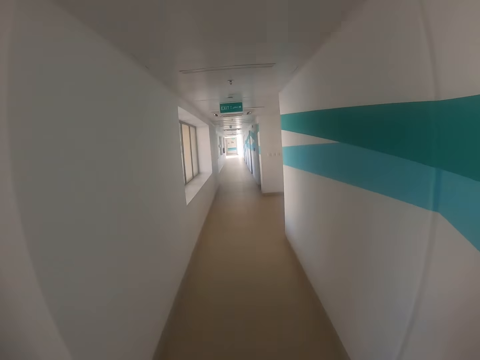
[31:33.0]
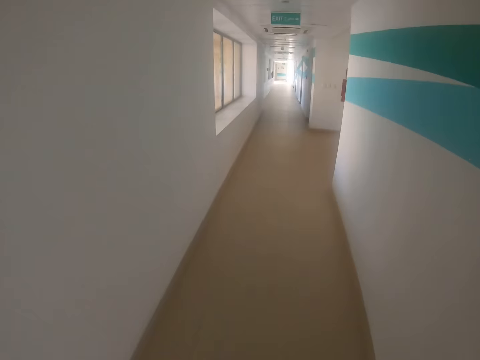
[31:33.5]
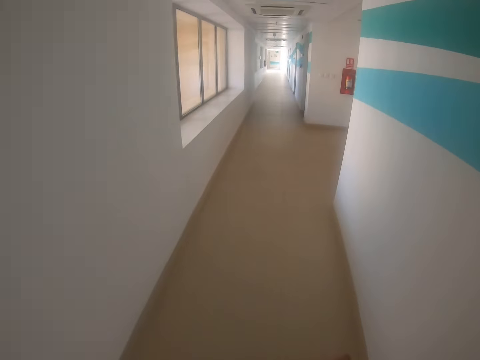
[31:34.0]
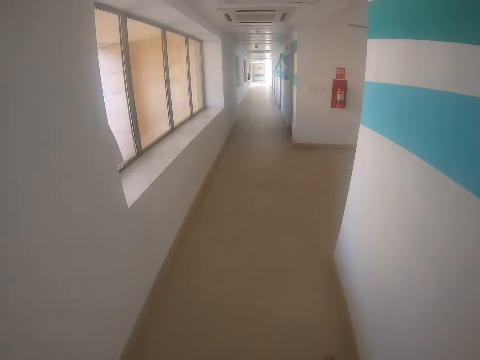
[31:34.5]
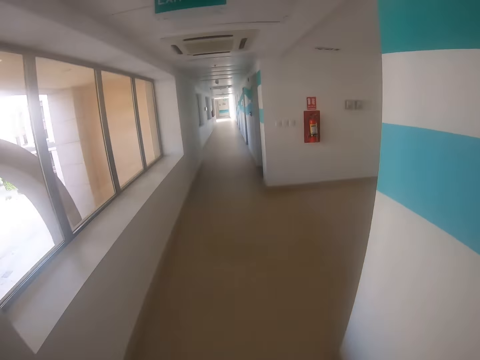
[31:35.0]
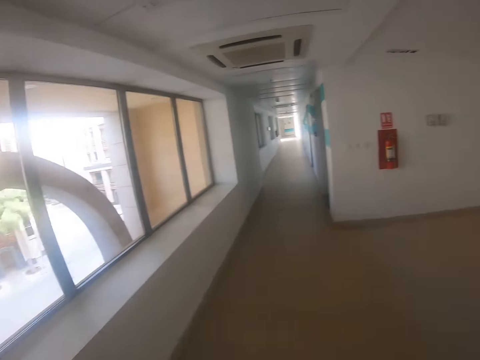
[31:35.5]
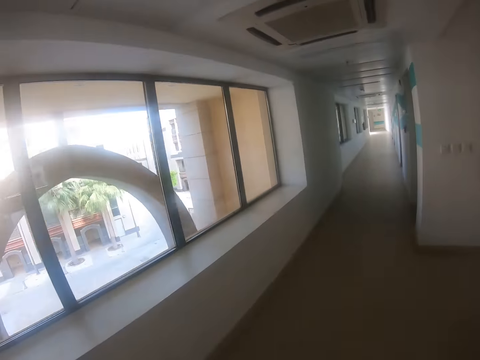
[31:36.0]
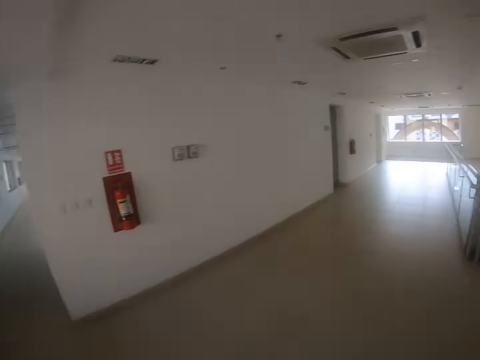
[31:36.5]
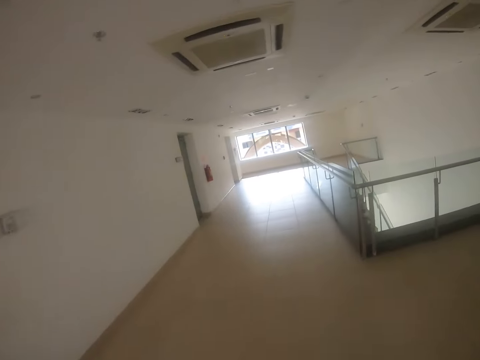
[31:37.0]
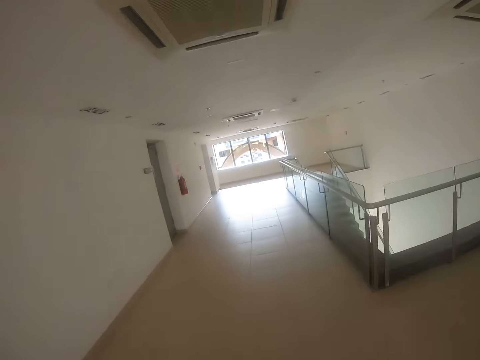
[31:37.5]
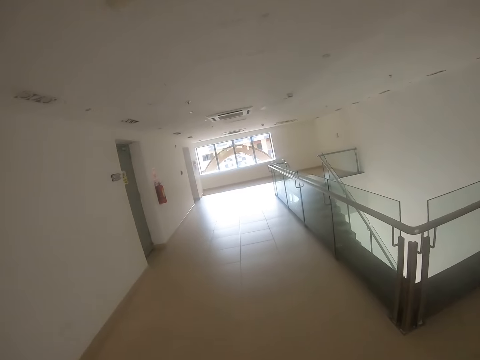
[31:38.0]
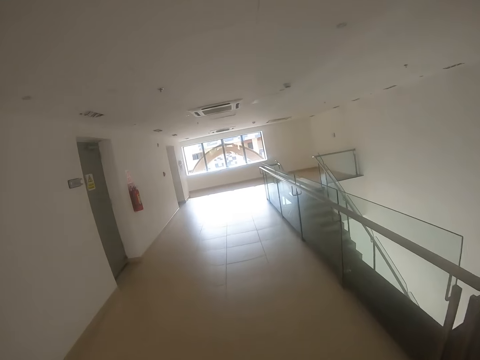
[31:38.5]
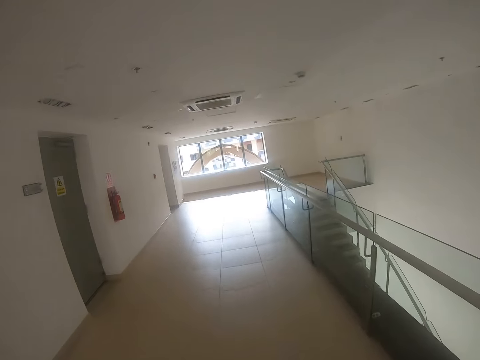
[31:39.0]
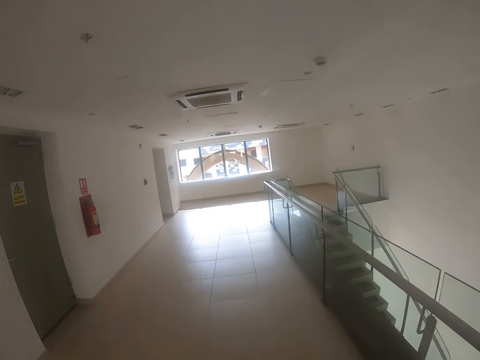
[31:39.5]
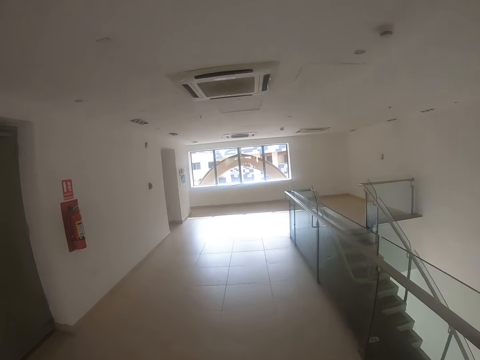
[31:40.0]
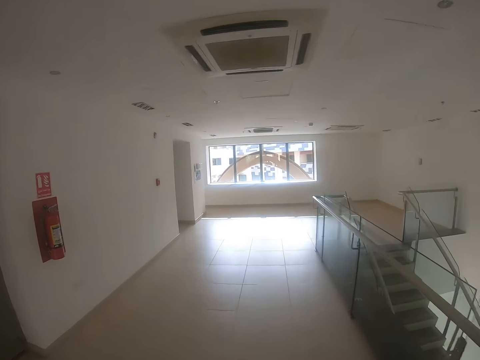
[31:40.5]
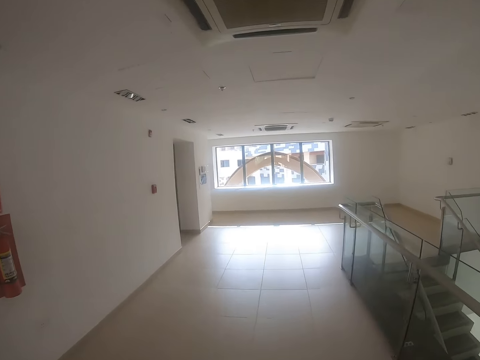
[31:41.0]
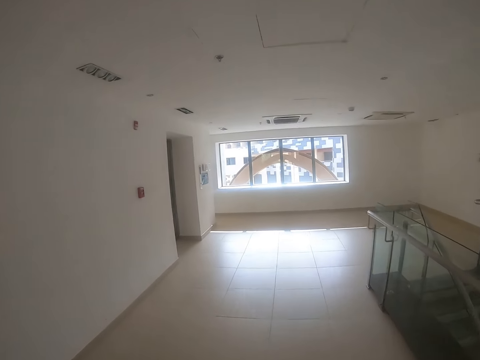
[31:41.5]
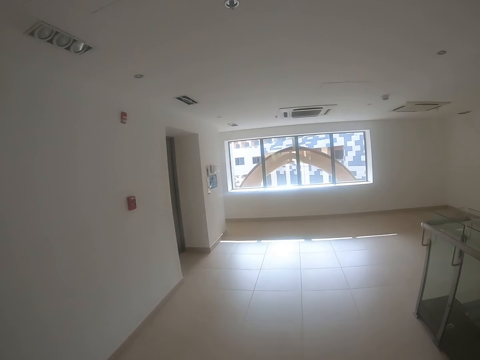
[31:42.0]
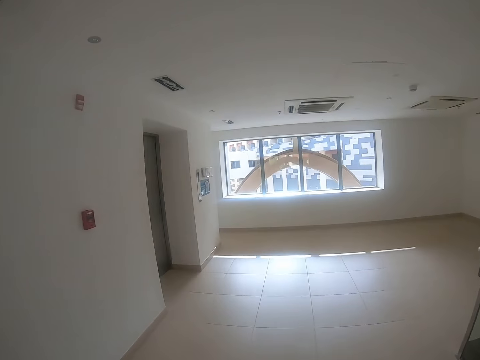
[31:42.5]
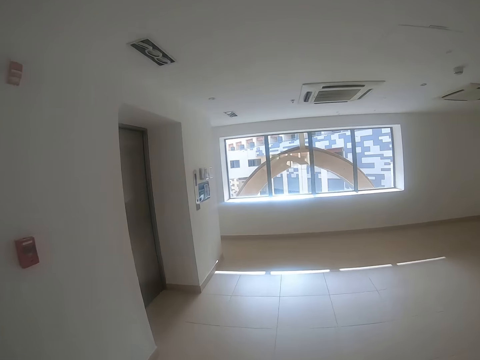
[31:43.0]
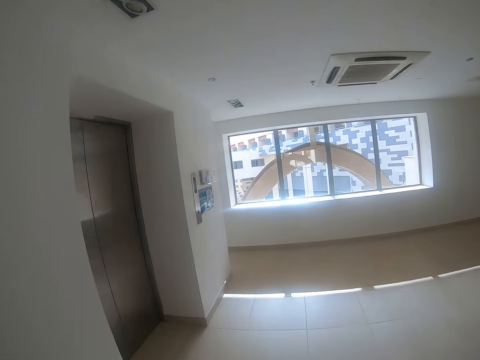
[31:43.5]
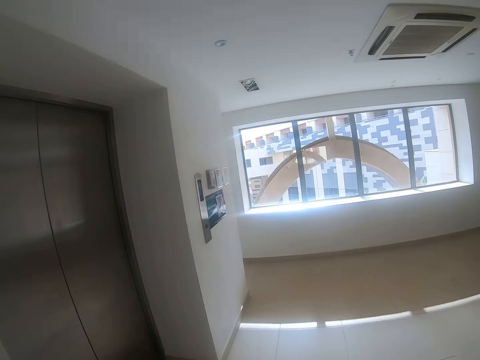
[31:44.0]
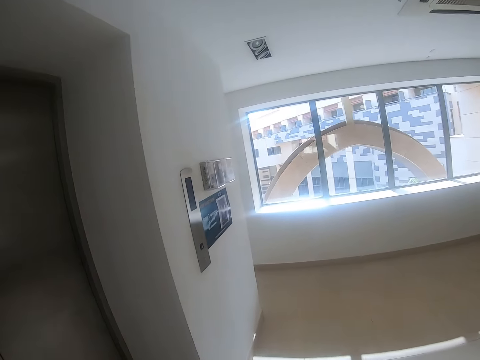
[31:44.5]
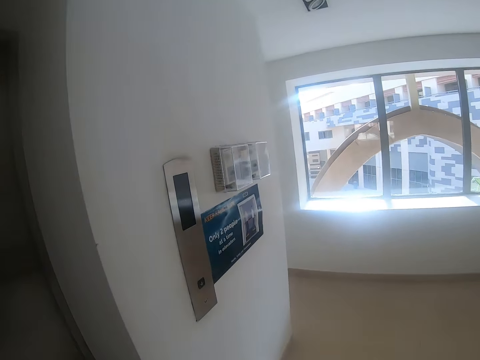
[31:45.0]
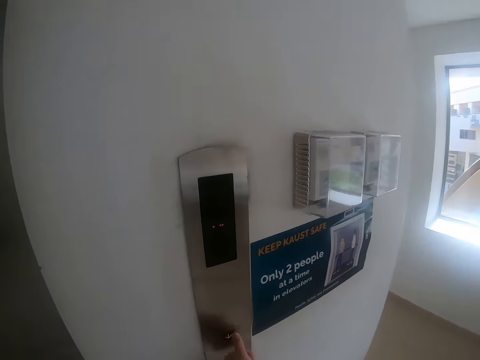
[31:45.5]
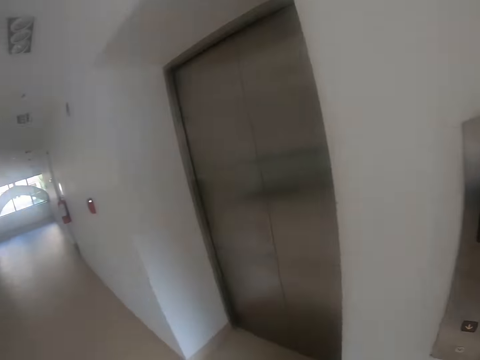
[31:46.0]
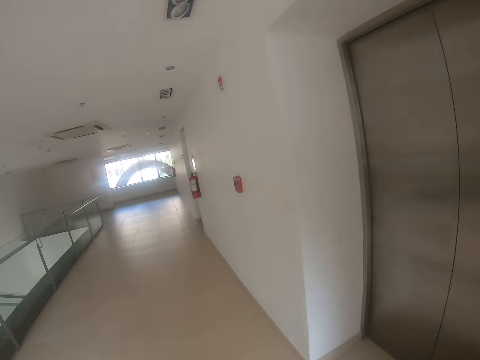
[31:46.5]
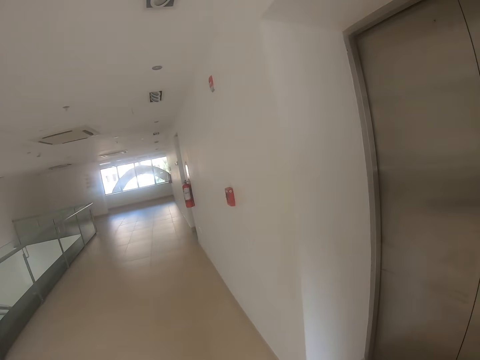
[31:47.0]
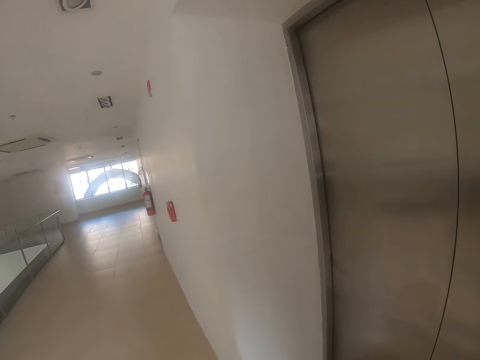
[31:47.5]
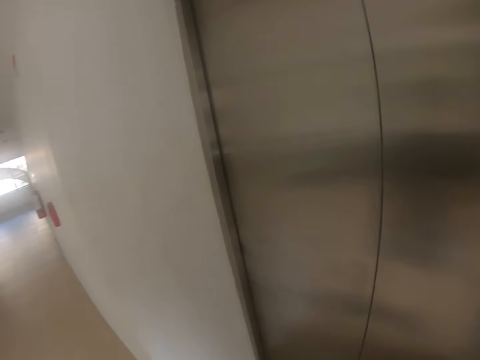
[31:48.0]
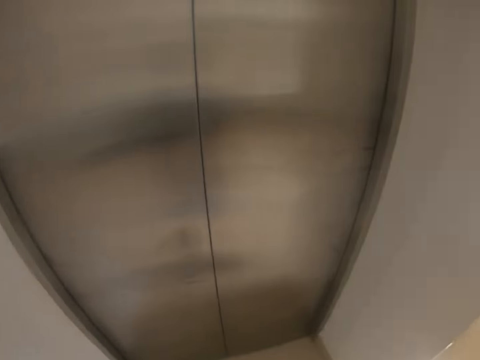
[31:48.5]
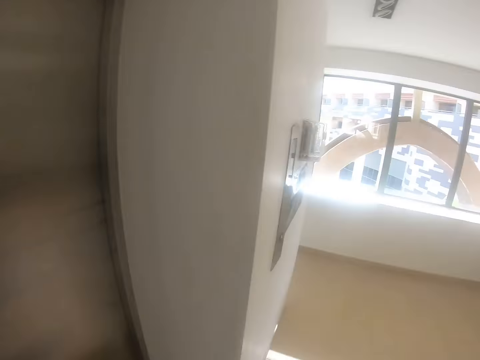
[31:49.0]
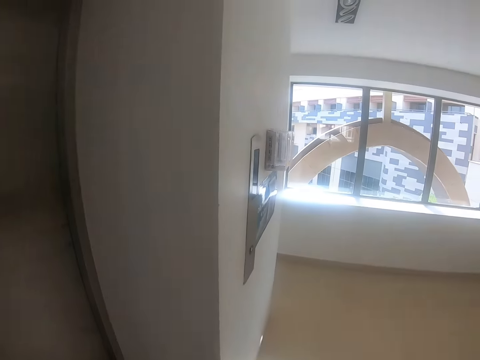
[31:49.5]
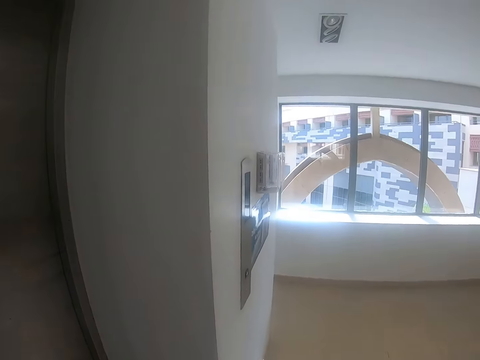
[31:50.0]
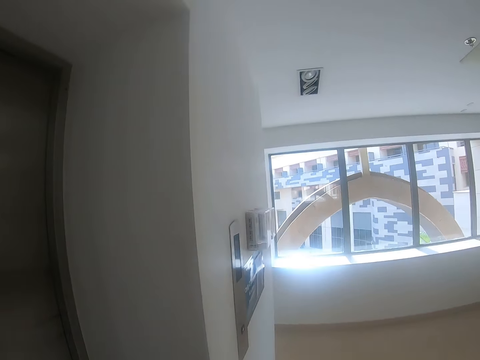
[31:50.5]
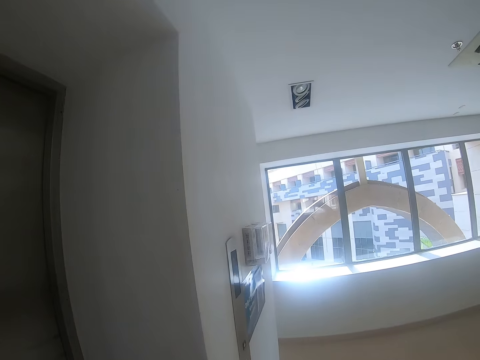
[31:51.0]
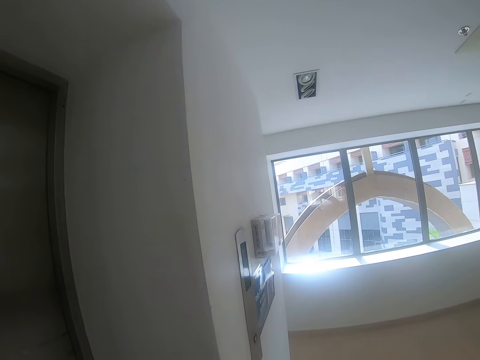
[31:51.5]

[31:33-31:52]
The camera wearer presses the lift or elevator button. They walk around. They wait for the elevator. They look around.

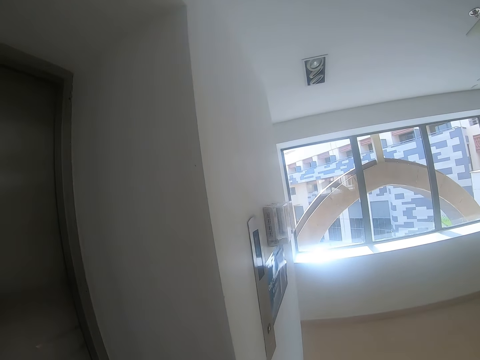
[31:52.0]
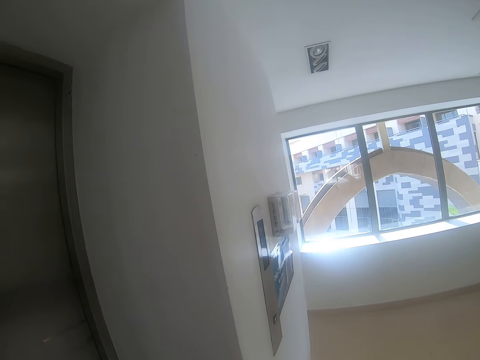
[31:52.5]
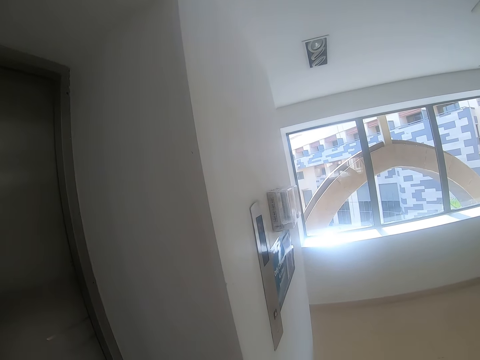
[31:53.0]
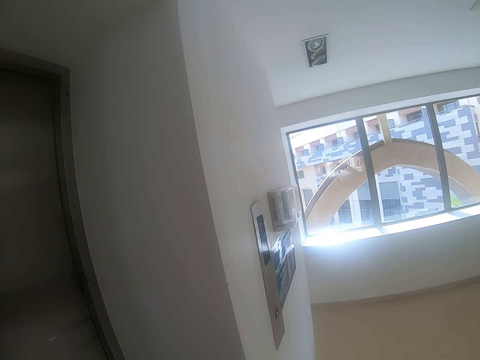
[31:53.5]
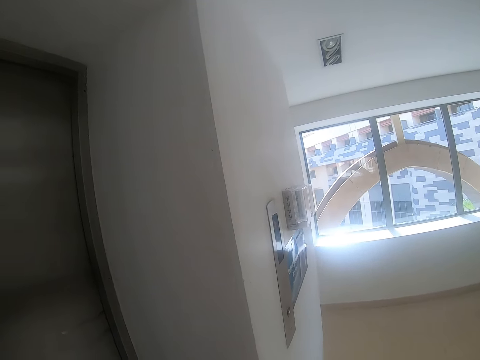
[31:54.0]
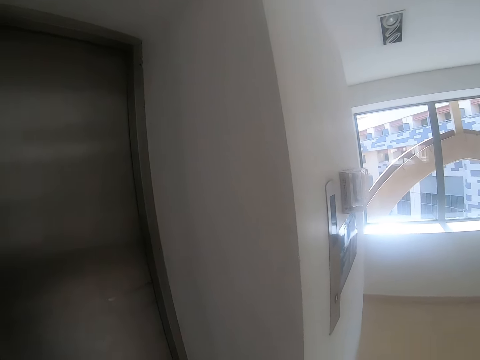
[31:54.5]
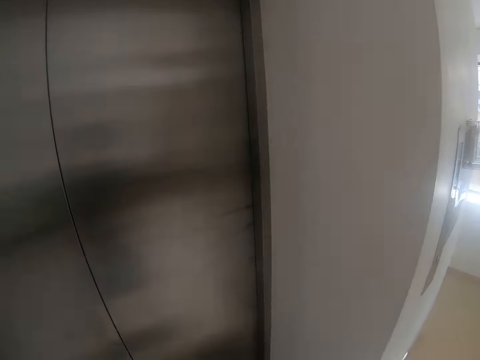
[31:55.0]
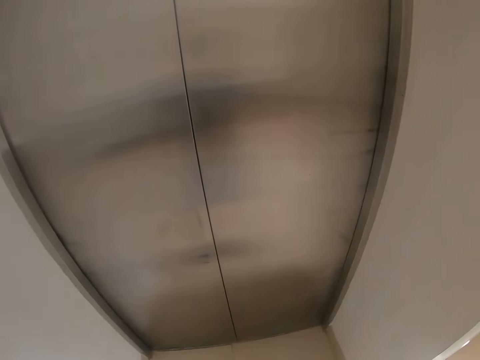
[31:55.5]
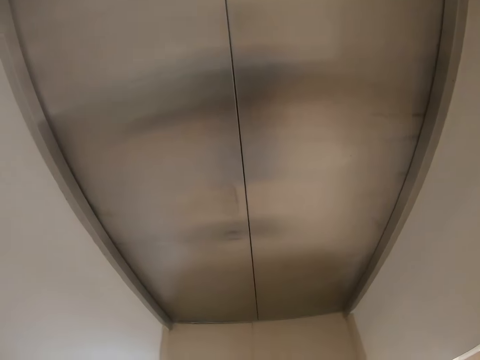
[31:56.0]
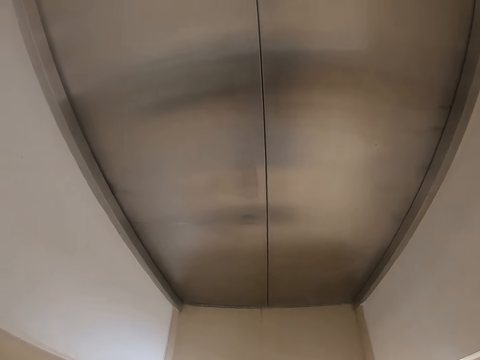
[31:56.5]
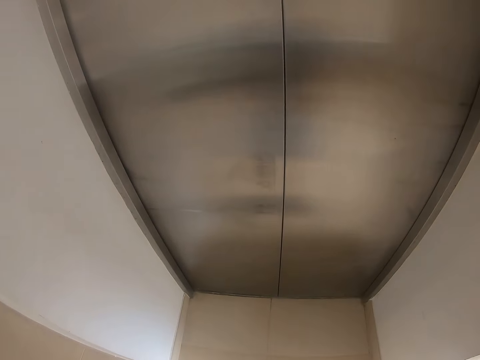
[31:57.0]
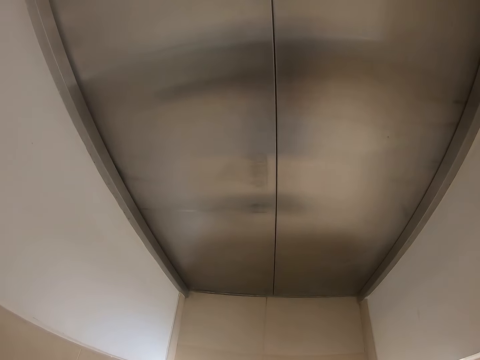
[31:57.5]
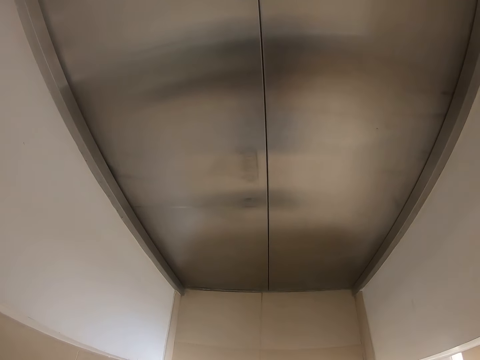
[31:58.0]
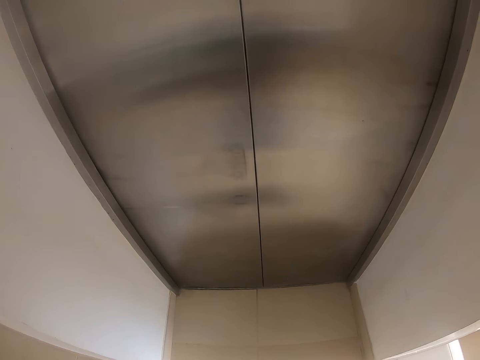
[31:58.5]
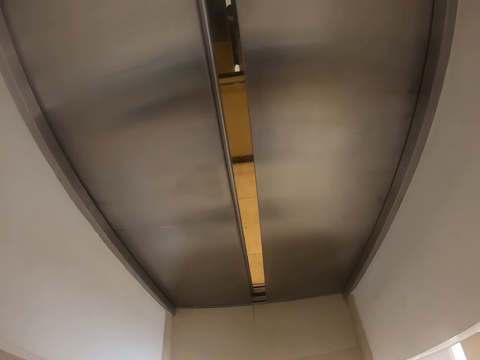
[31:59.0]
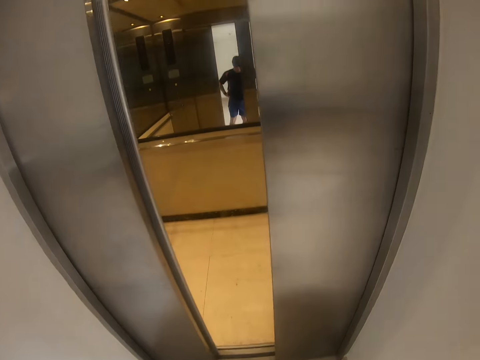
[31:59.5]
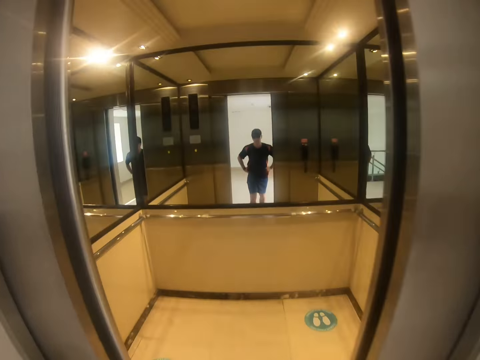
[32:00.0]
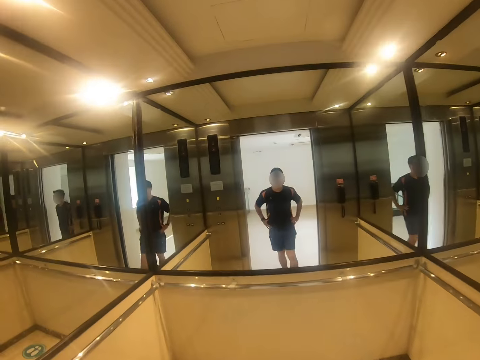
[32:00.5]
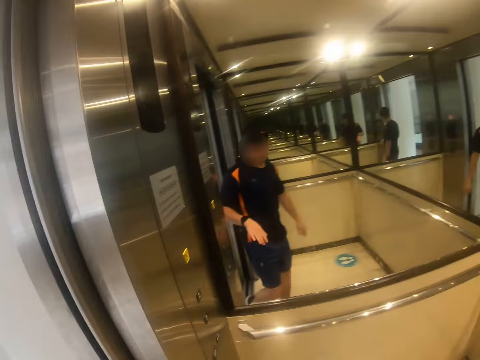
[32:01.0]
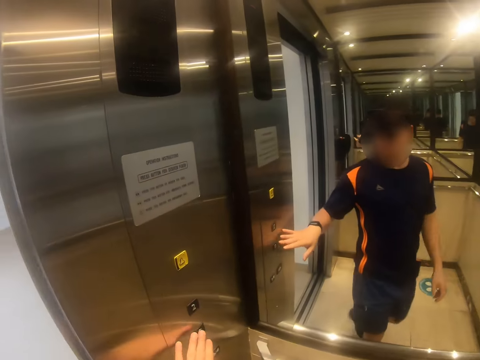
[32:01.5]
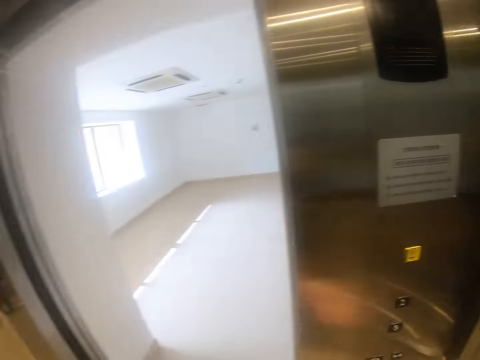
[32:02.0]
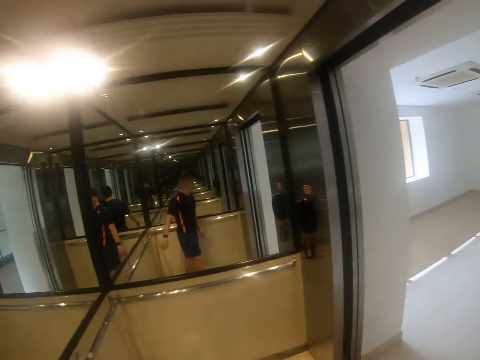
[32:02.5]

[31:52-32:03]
The camera wearer enters the lift. They press the lift button.
